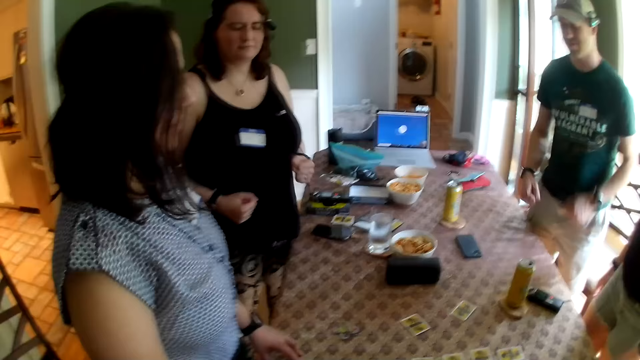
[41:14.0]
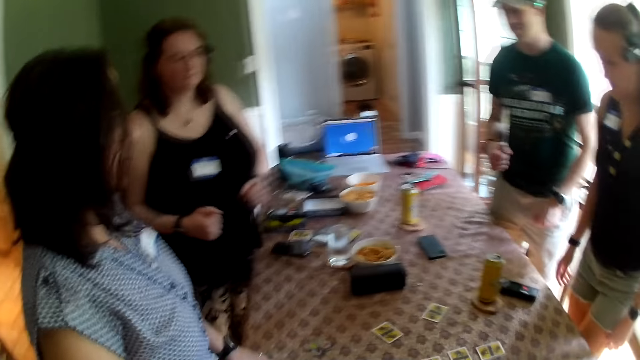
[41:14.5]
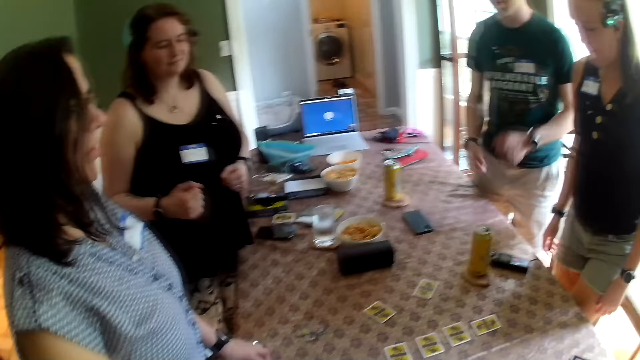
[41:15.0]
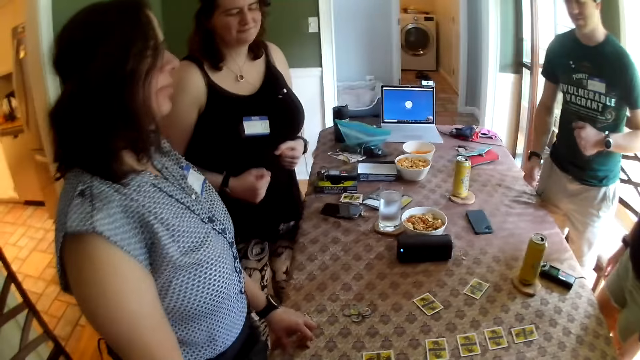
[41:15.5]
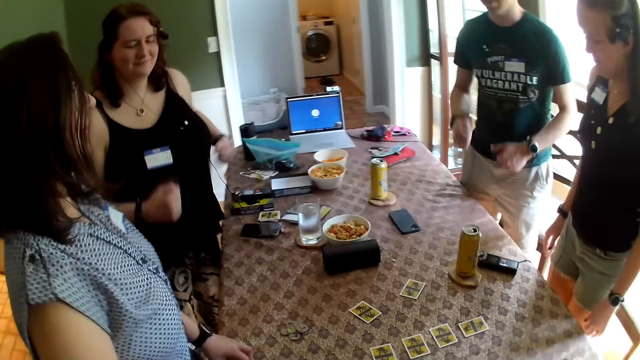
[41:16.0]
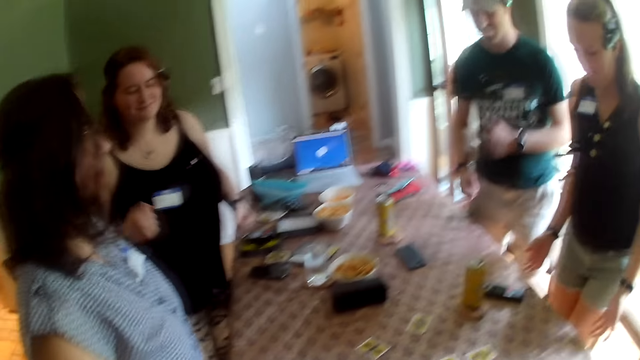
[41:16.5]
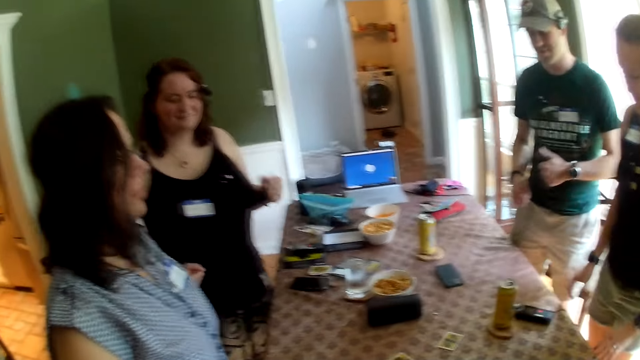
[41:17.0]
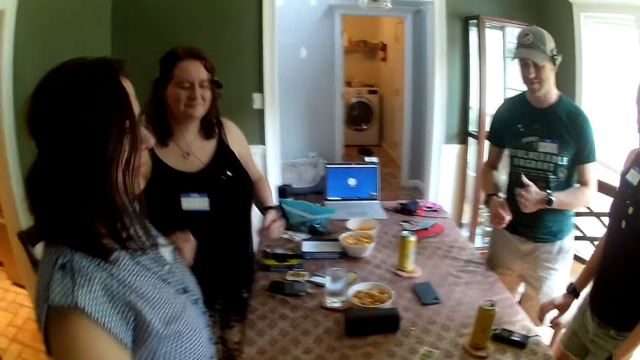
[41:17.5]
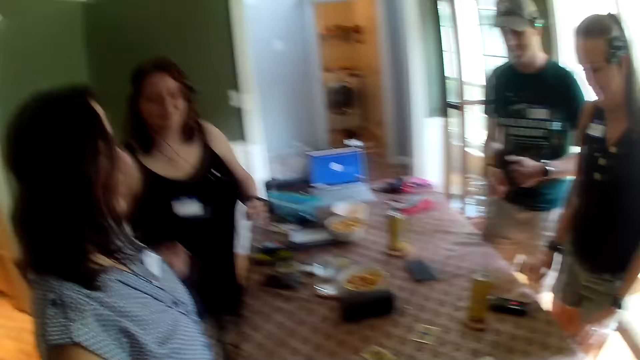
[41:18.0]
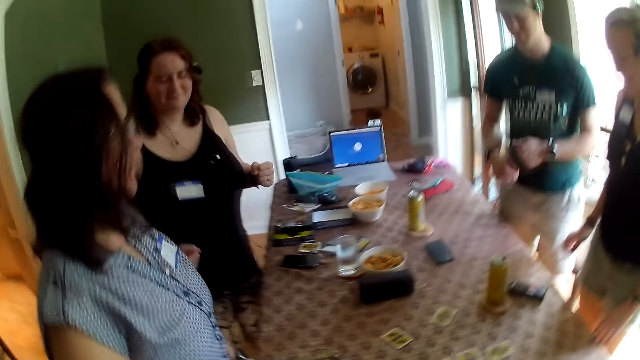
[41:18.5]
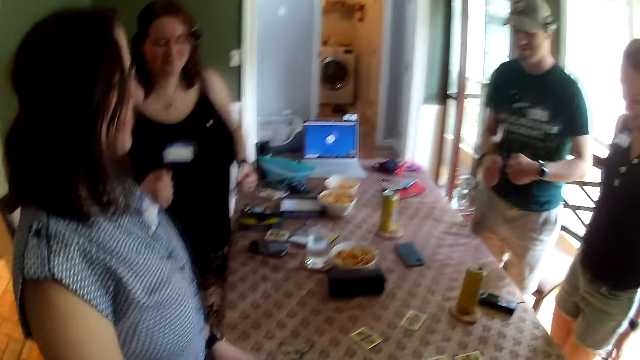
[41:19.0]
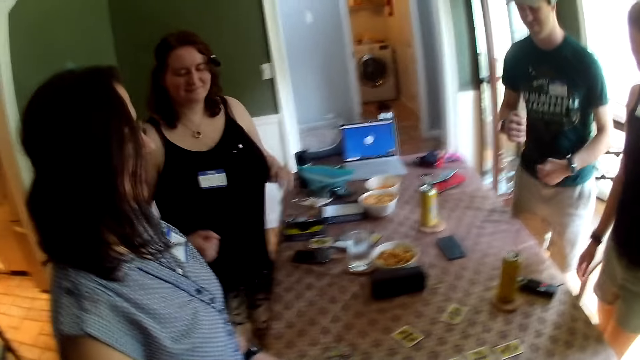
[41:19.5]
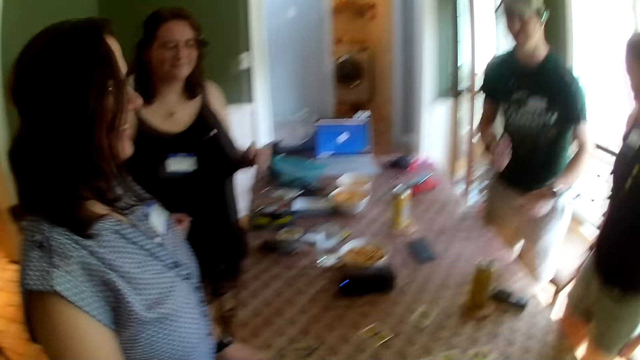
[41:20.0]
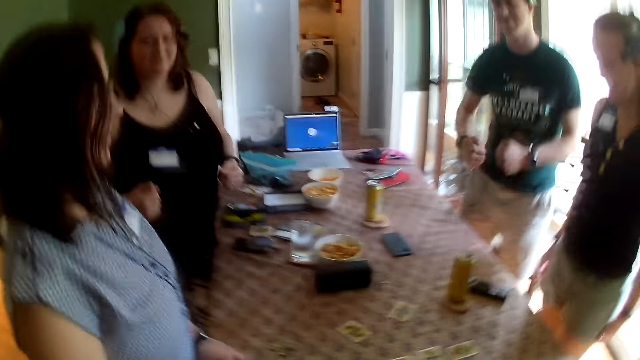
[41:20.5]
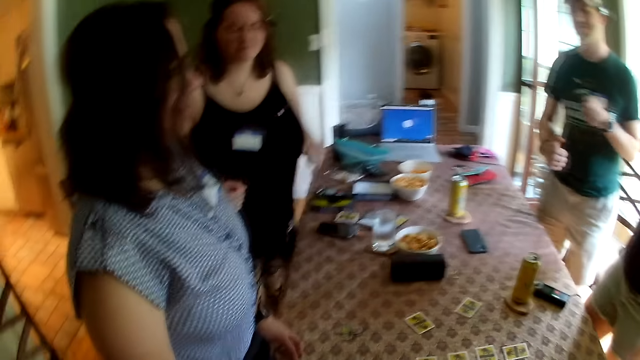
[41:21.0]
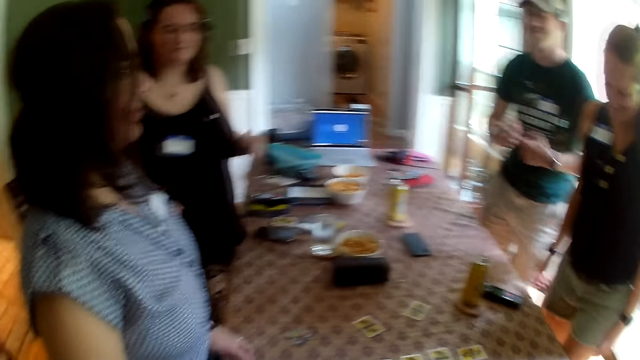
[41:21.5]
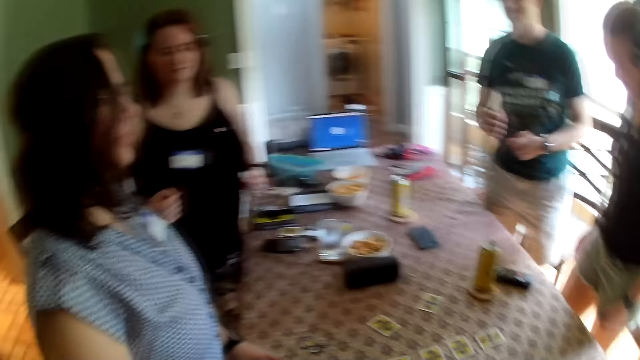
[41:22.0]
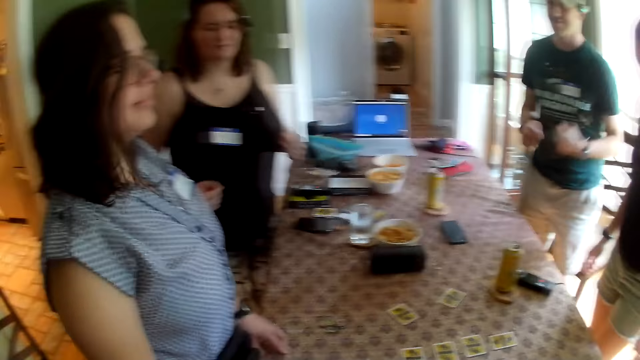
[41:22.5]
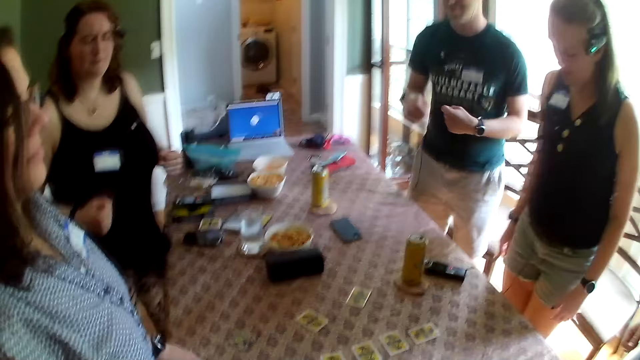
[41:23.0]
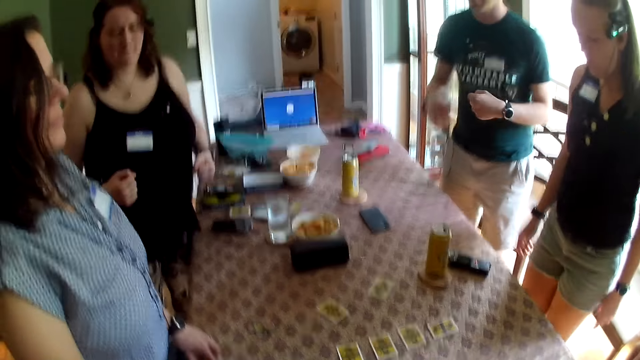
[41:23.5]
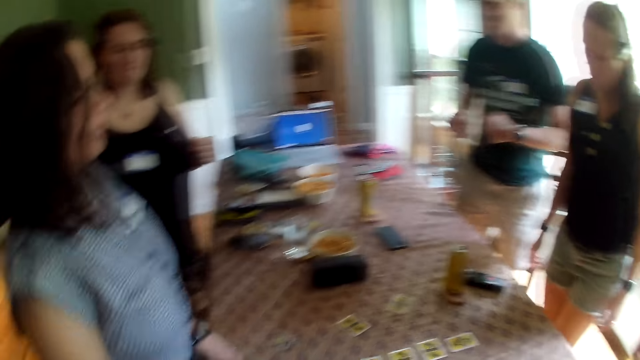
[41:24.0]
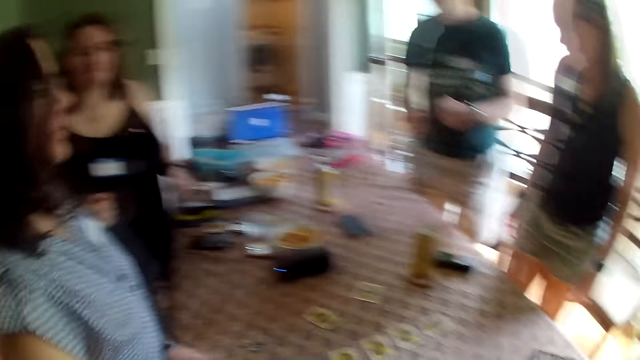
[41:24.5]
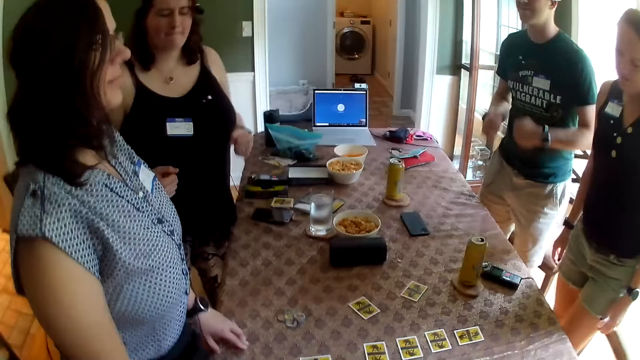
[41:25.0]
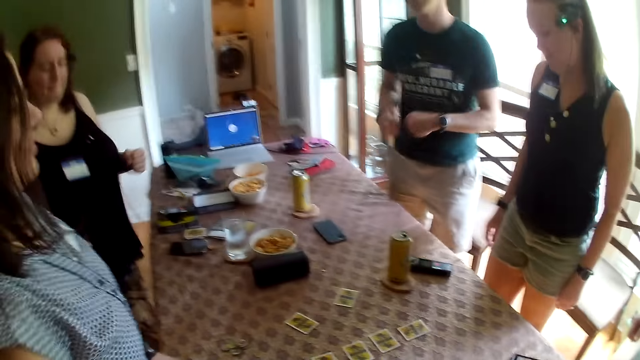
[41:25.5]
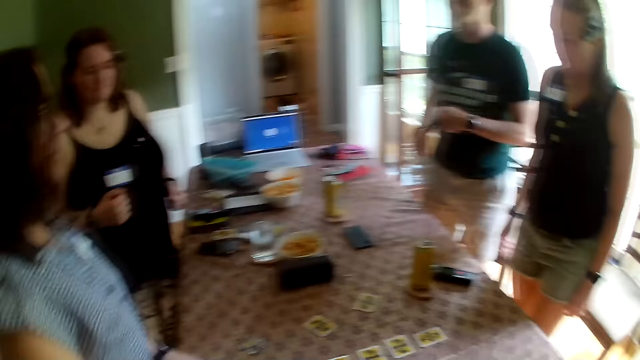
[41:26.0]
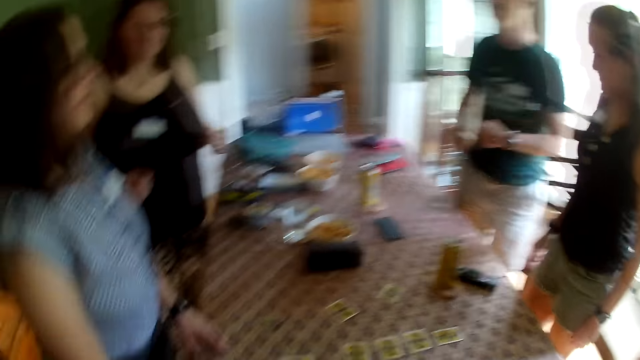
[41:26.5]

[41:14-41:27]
A man dances at the table. The camera wearer shakes the camera. They interact with the group of people at the table. The woman touches the table with her right hand. She touches the table with her right hand again. The camera wearer converses with the team. They shake the camera.

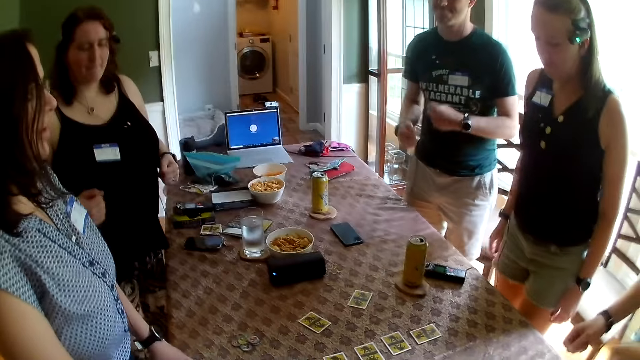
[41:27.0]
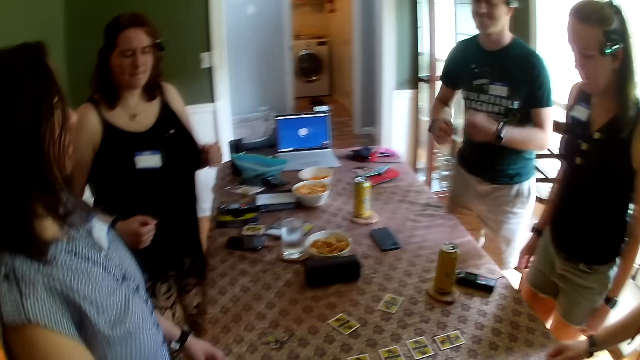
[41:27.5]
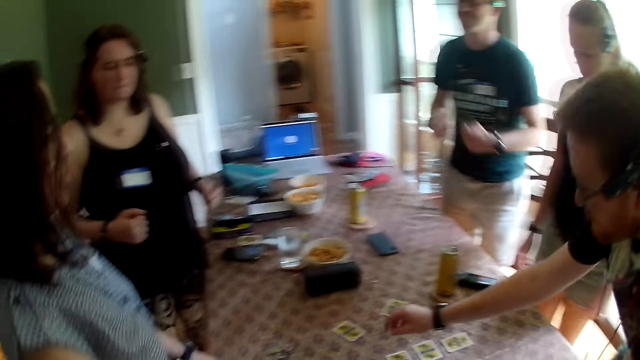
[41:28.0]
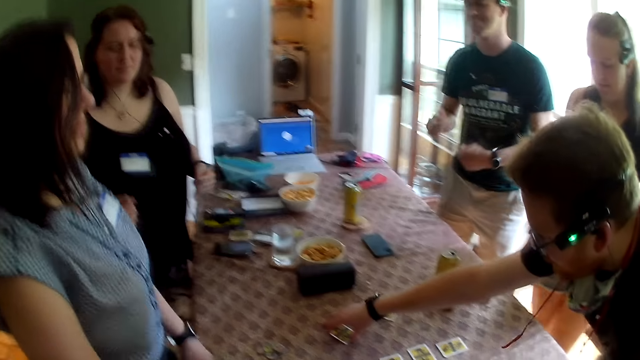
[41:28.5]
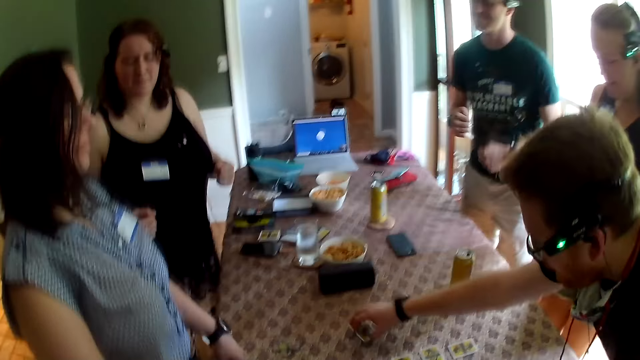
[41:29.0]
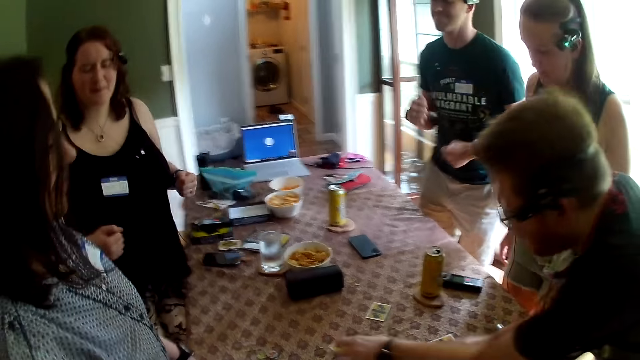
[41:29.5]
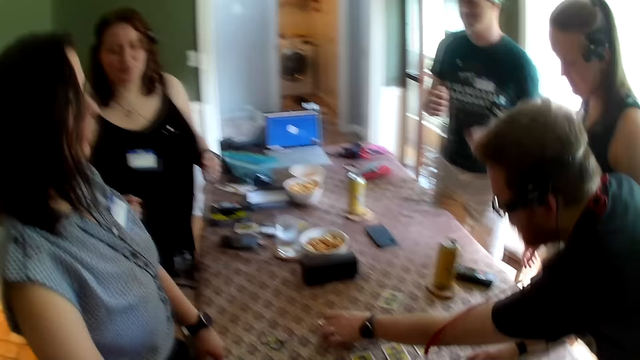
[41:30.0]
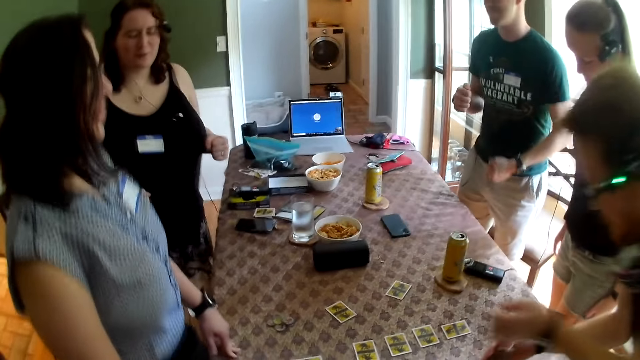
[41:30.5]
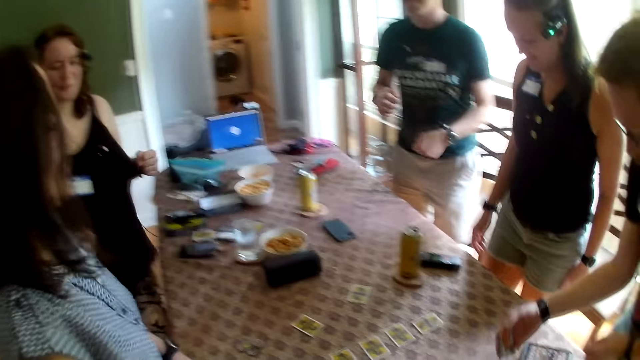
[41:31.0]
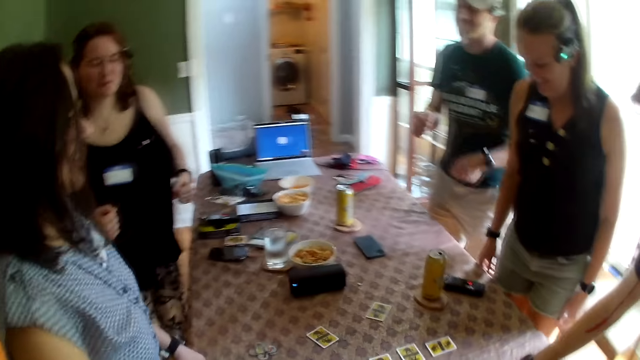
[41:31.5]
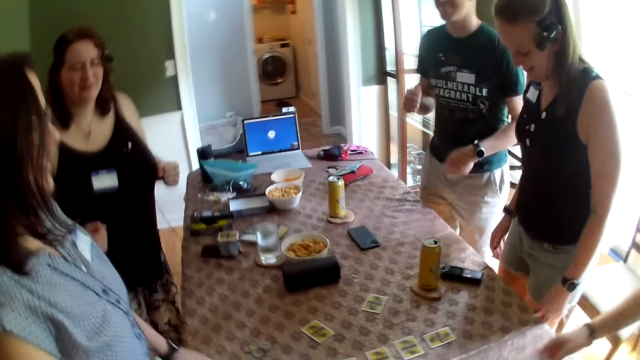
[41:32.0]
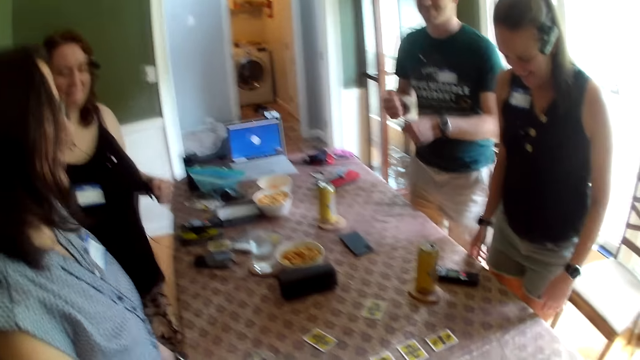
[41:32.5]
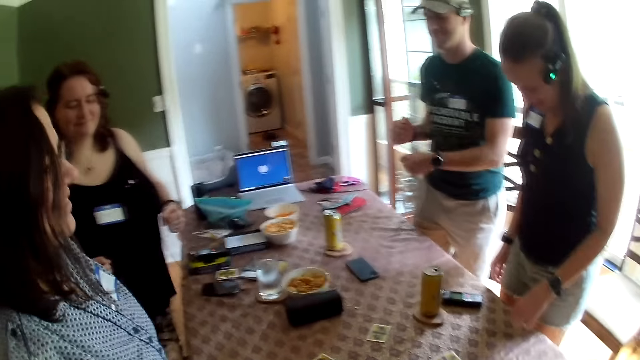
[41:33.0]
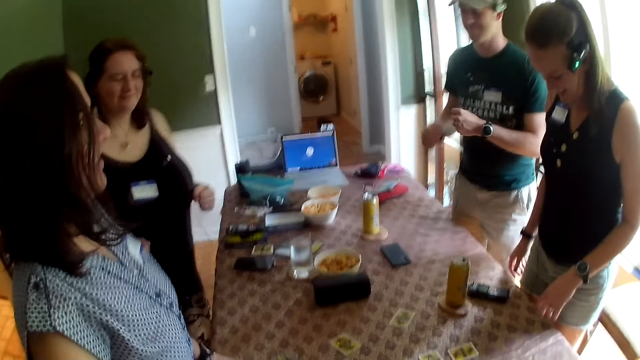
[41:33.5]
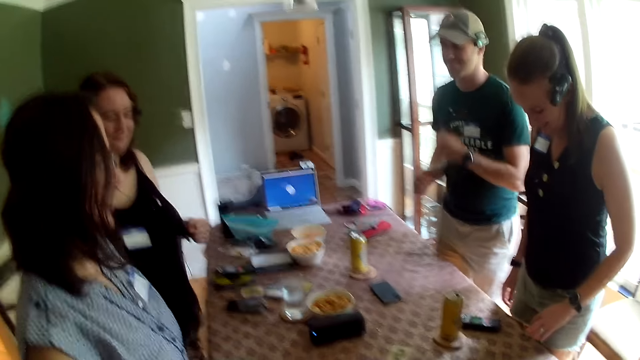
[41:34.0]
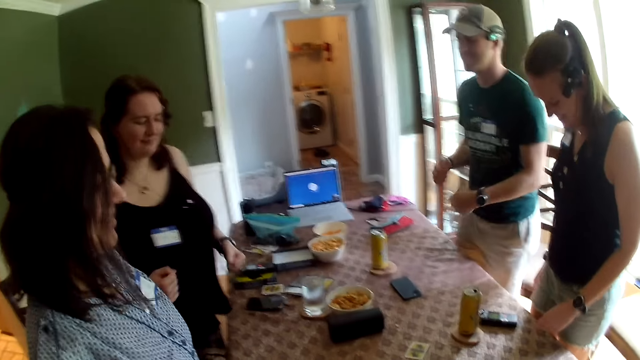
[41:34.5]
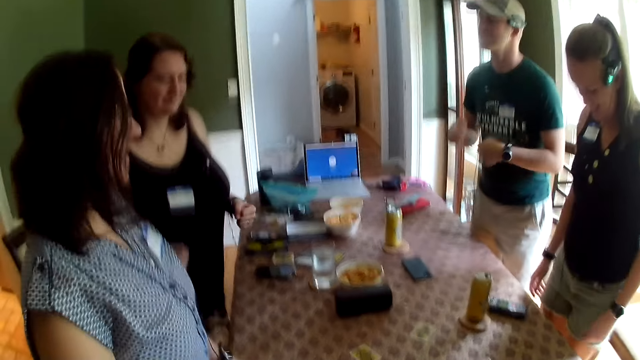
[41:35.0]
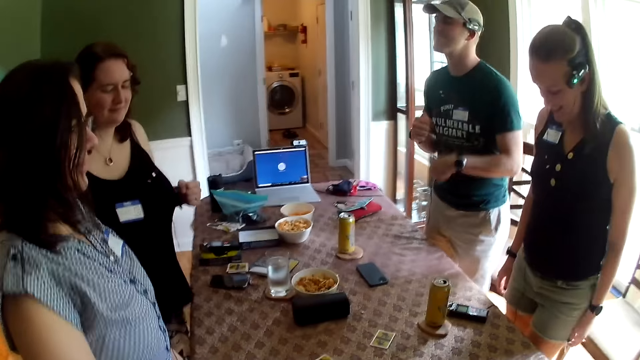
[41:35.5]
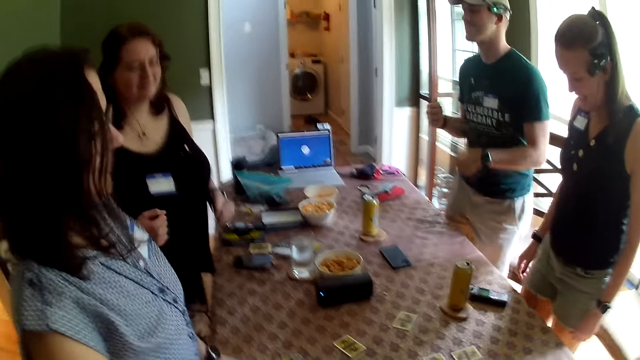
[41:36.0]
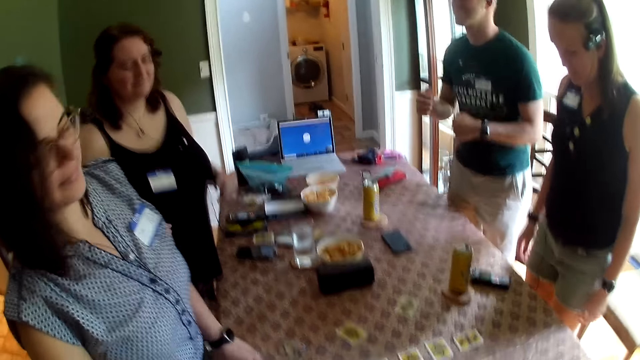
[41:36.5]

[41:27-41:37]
A man picks a card from the table with his right hand. He drops the card on the table with his right hand. He arranges the cards on the table. He picks the card from the table with his right hand and drops the card on the table with his right hand. The camera wearer dances with the team.
